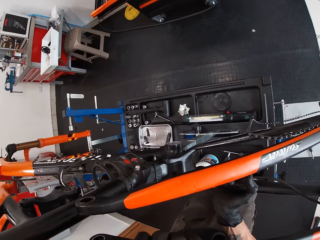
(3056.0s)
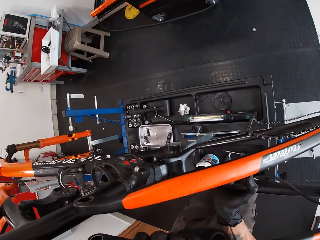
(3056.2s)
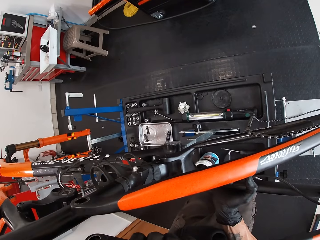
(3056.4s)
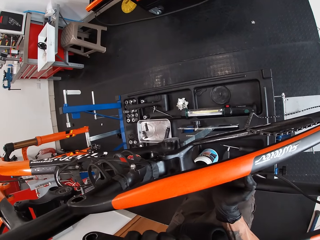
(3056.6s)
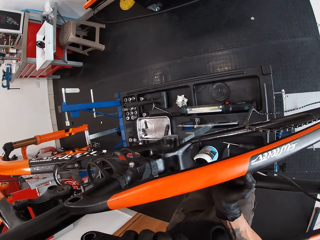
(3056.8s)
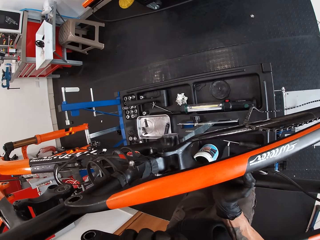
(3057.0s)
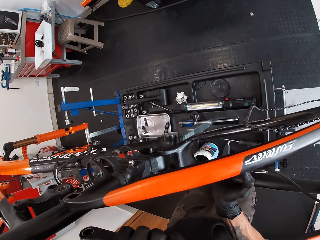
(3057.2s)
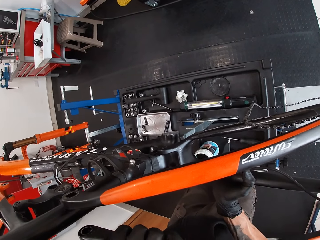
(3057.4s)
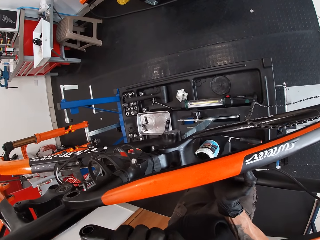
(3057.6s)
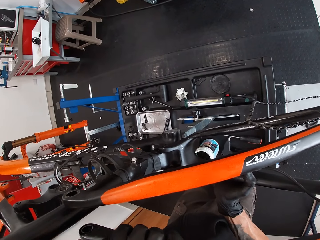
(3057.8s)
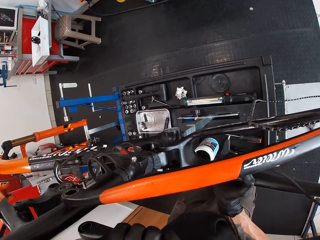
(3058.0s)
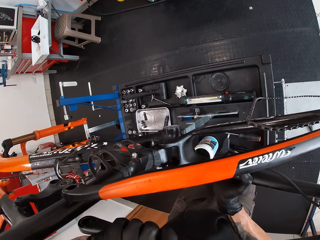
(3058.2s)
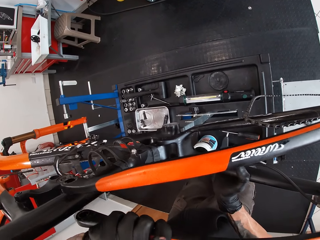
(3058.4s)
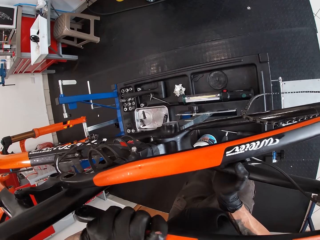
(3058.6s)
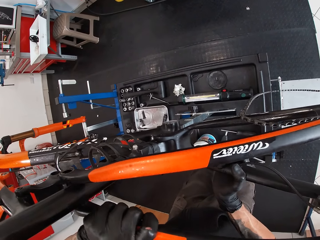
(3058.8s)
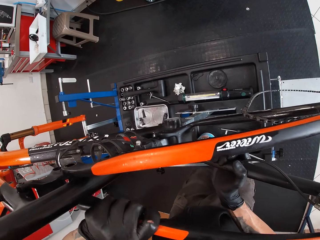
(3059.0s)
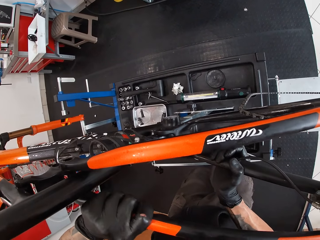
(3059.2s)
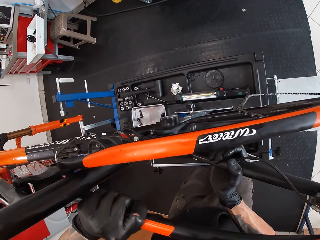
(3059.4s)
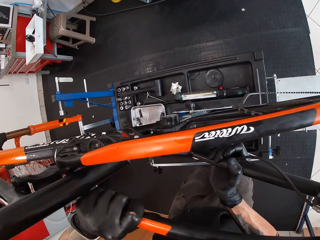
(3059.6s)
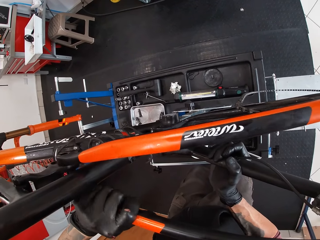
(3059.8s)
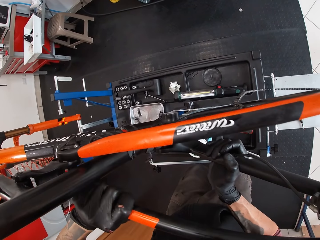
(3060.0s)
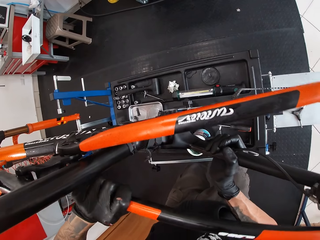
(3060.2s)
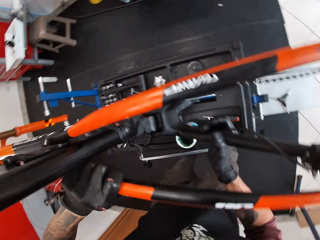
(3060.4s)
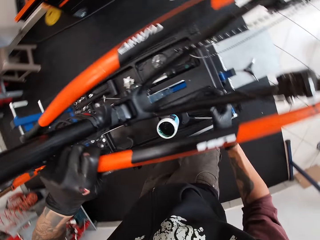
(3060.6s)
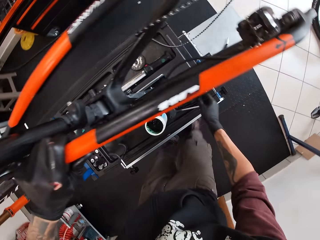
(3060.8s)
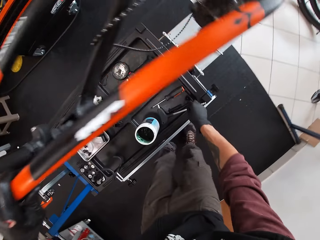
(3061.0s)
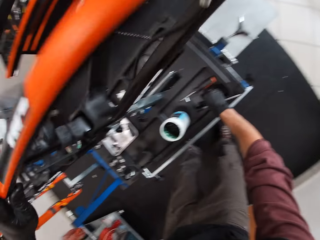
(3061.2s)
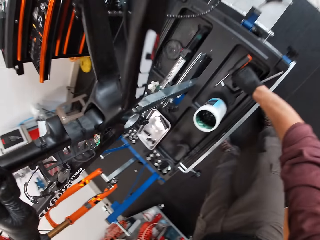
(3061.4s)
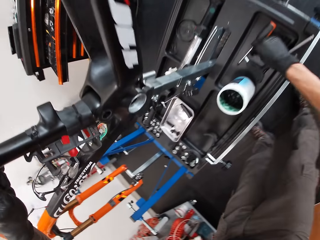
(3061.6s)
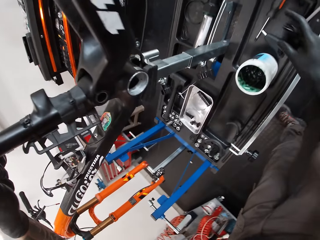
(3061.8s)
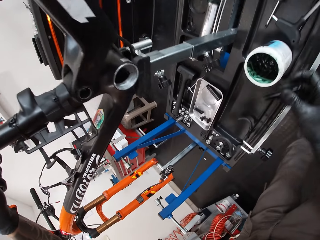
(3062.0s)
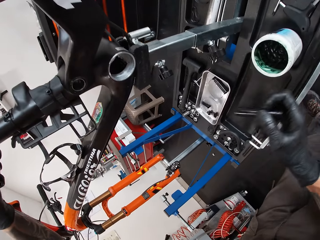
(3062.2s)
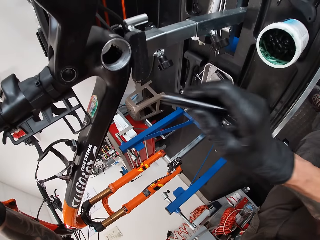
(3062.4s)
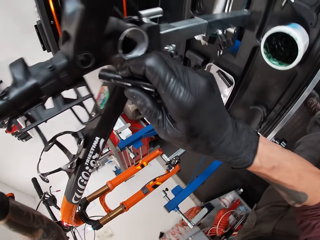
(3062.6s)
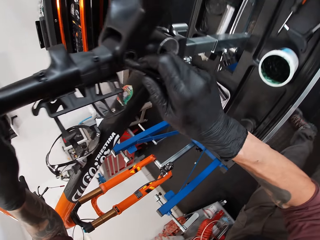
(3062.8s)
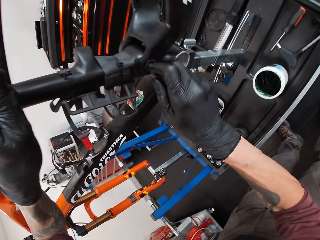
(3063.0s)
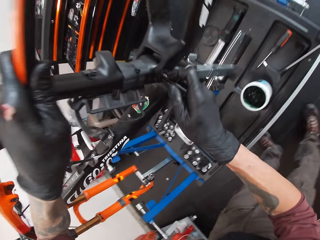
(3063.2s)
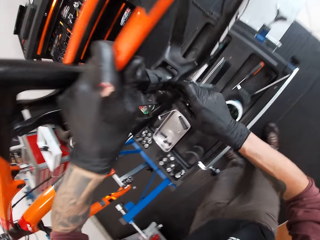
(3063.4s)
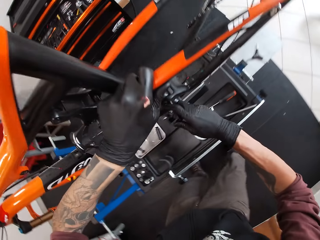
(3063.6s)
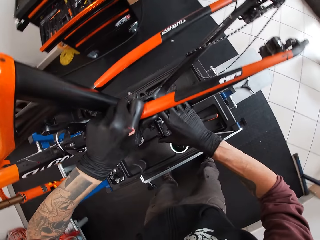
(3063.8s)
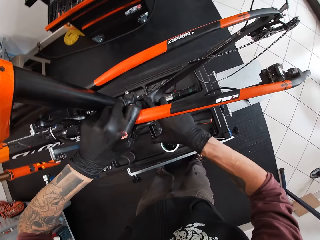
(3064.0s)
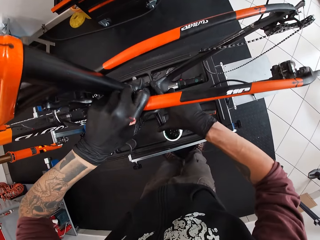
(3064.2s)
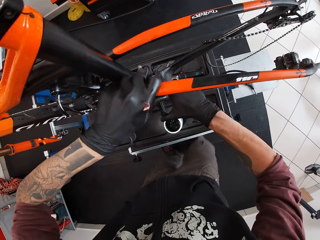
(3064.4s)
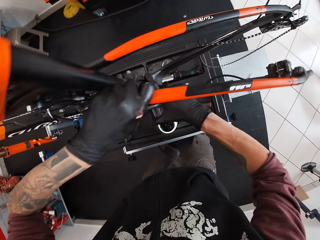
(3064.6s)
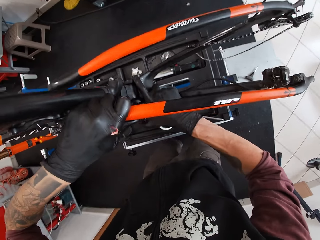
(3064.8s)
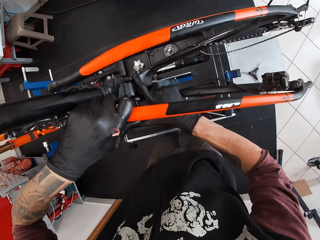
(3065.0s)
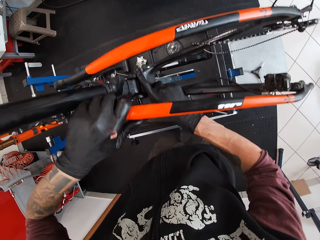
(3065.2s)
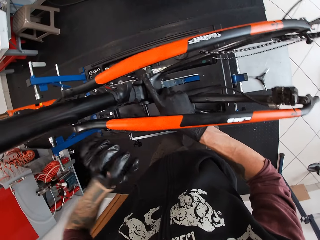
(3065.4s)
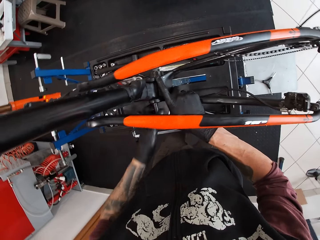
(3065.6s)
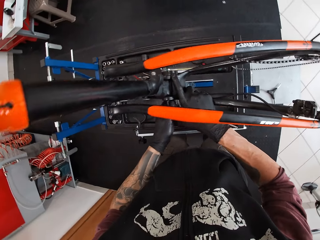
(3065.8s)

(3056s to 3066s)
The camera wearer picks up the screw from the lift with his right hand. He fixes the screw on the chain stay with his right hand.

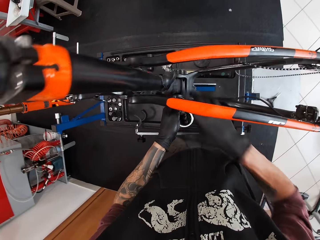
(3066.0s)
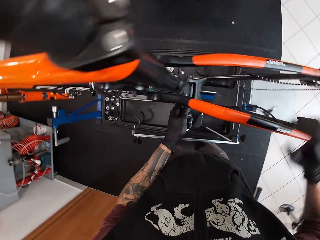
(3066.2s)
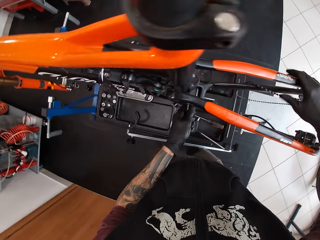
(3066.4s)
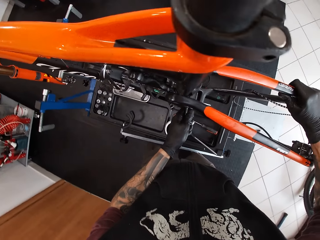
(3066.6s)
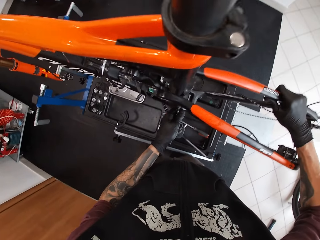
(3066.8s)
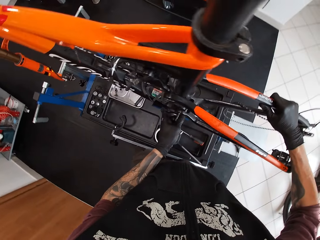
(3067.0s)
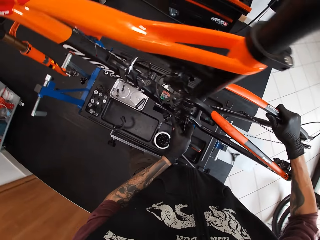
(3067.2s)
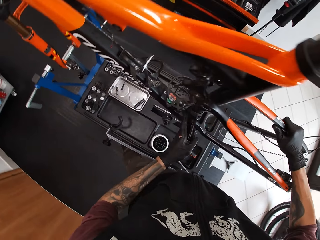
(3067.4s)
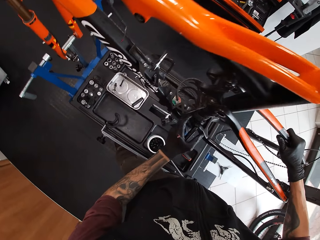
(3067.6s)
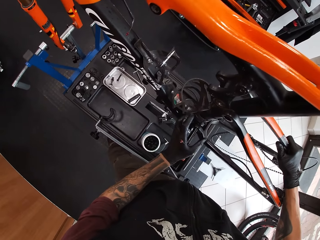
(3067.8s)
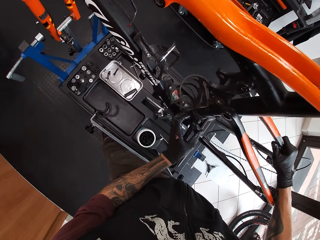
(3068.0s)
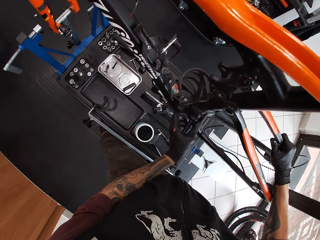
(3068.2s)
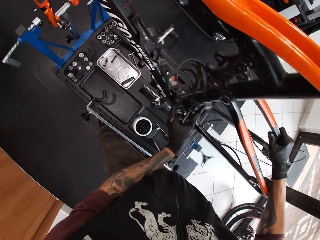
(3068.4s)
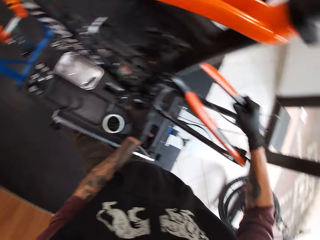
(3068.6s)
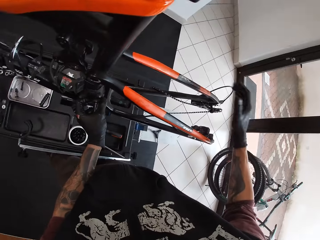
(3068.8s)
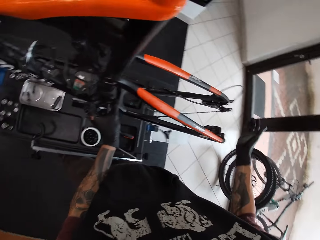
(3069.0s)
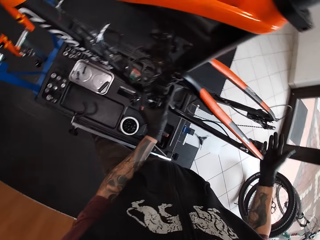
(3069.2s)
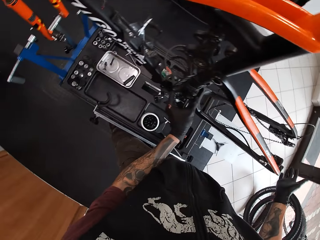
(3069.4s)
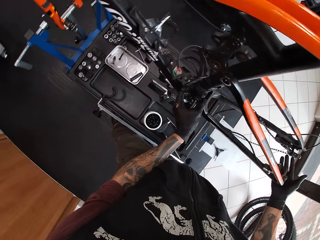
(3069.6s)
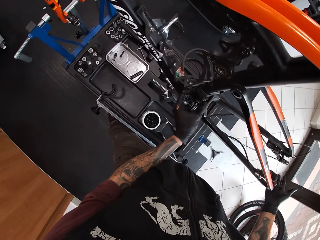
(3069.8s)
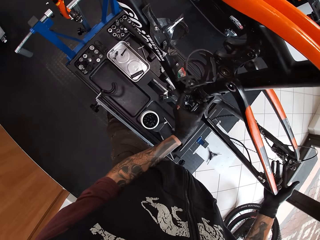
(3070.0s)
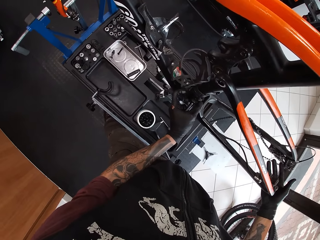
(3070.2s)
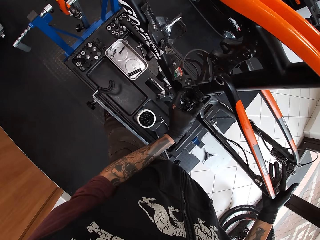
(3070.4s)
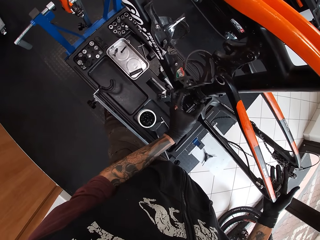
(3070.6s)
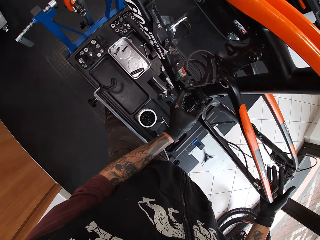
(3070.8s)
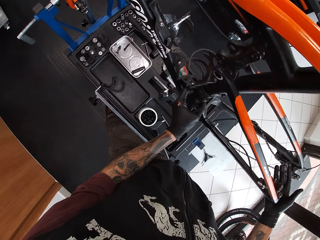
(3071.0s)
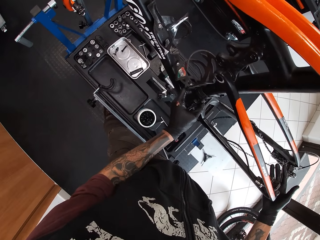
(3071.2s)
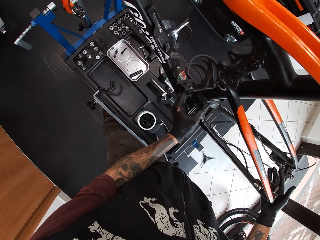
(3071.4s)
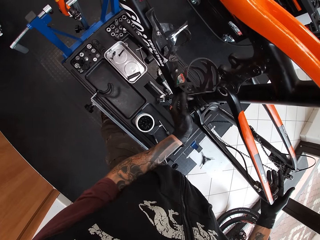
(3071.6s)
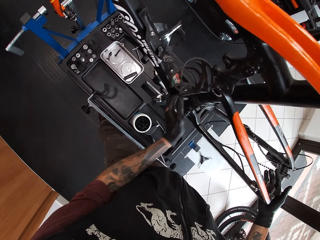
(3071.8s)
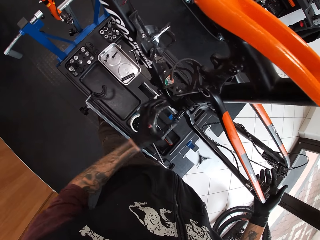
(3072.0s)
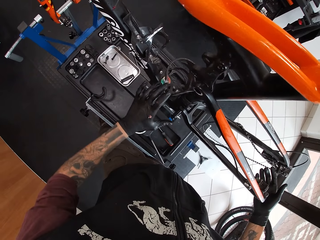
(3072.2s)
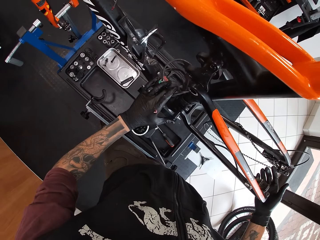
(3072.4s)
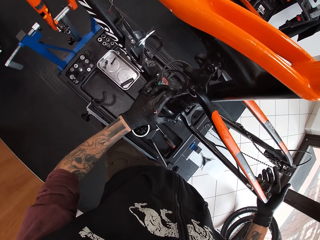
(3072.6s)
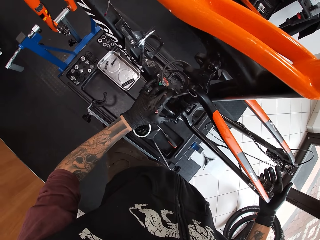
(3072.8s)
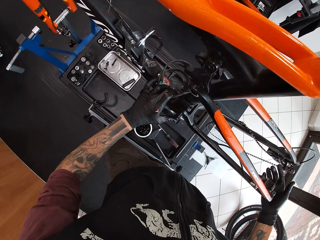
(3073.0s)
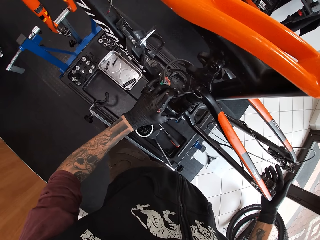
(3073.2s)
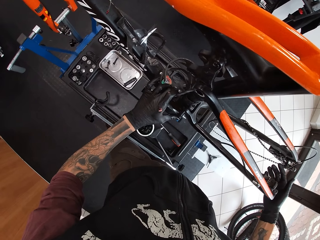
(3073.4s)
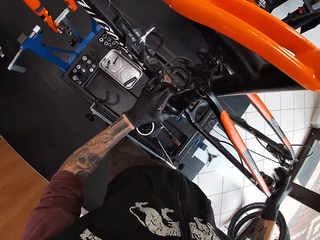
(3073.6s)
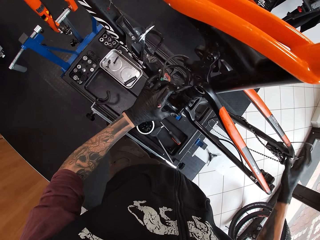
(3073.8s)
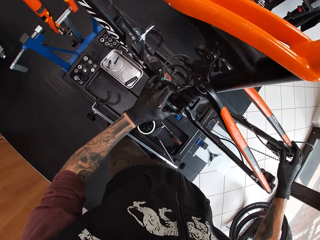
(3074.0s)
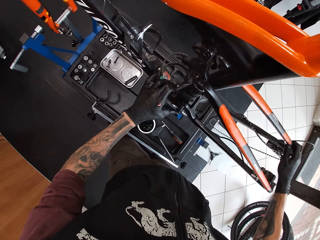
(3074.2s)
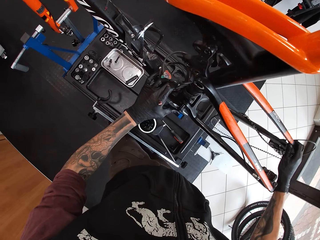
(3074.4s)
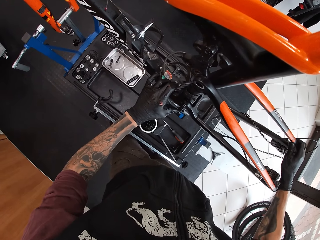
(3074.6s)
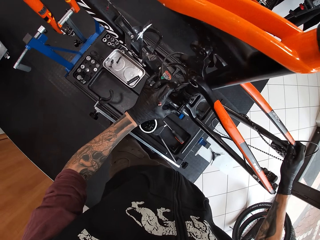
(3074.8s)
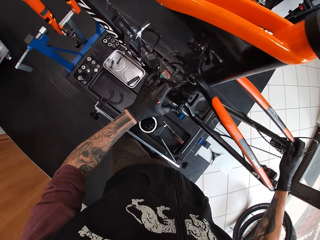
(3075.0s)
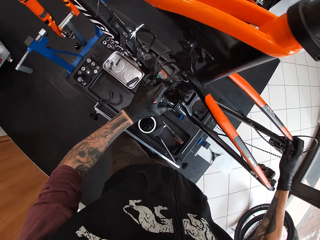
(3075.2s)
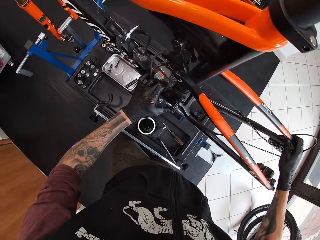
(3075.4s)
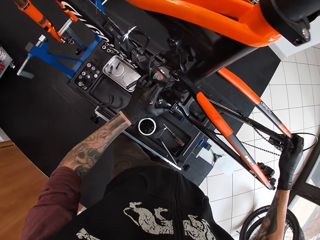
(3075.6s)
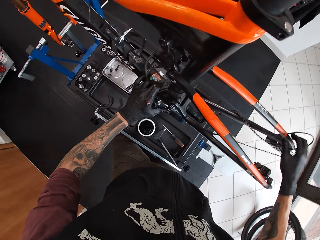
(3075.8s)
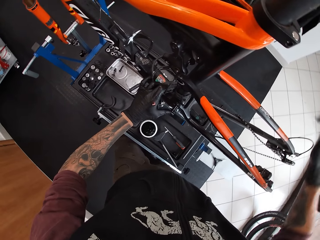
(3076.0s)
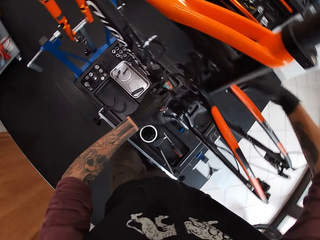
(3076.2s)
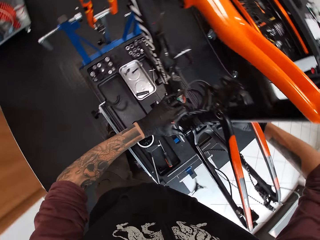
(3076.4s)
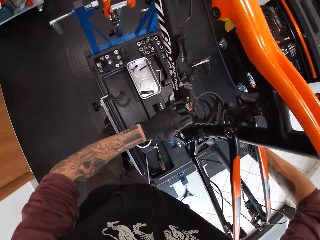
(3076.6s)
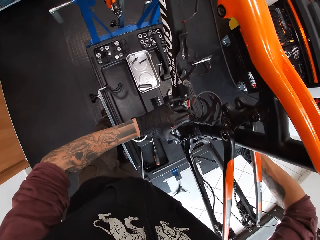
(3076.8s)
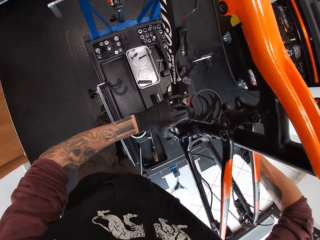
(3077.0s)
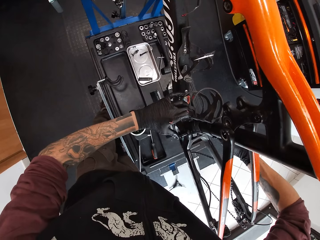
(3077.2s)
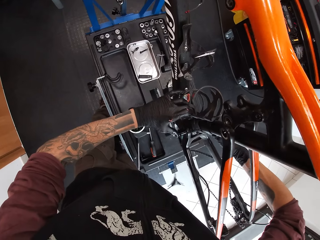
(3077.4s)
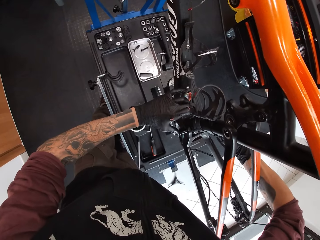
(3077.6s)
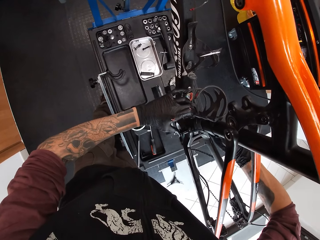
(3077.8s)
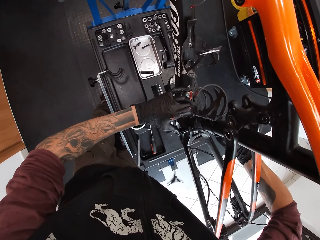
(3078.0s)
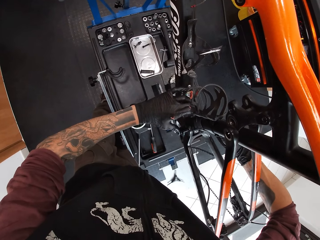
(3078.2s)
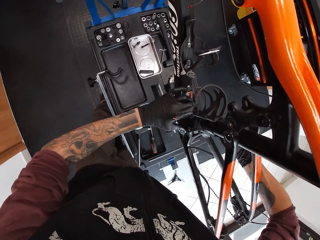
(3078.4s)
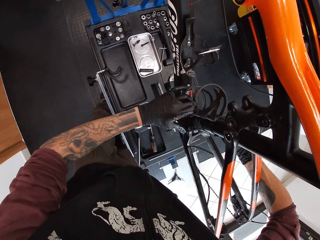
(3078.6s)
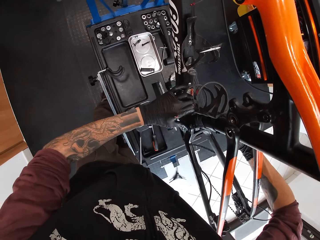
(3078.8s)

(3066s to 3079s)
The camera wearer adjusts the chain stay to the bicycle with both hands. He holds the screw with his left hand. He inserts the screw in the bicycle with his left hand. He hits the chain stay with his right hand. He fixes the screw in the bicycle with both hands.
